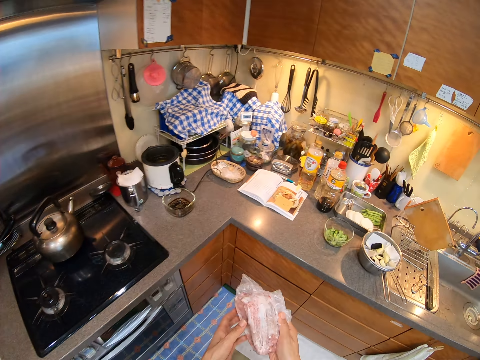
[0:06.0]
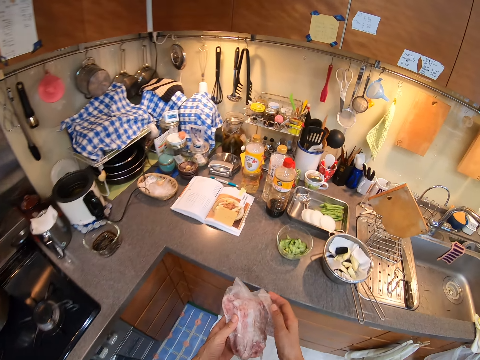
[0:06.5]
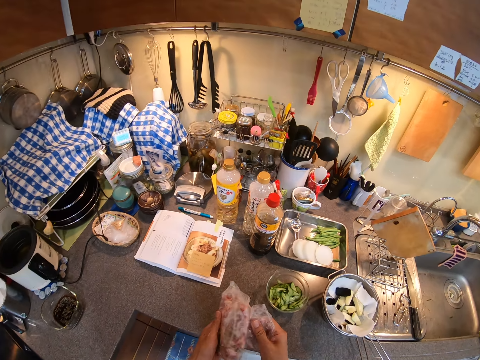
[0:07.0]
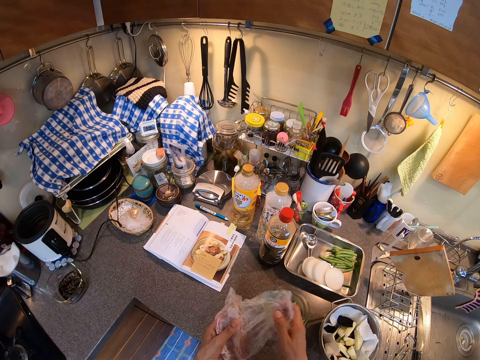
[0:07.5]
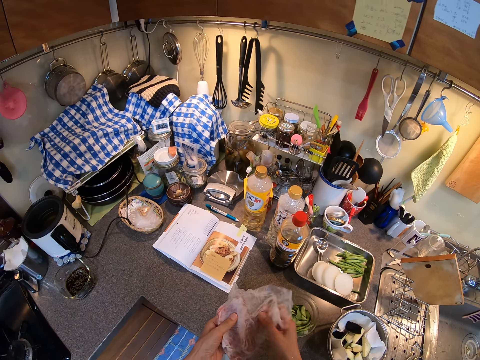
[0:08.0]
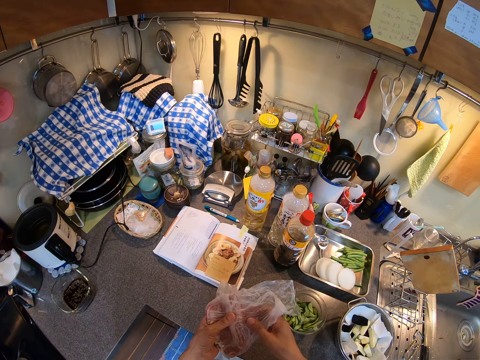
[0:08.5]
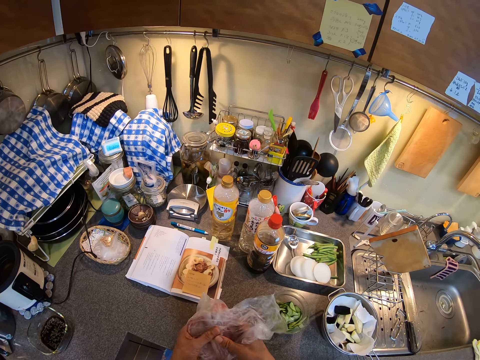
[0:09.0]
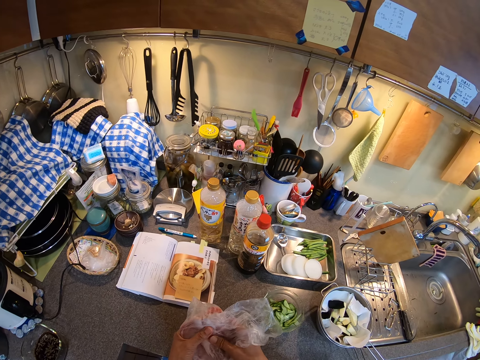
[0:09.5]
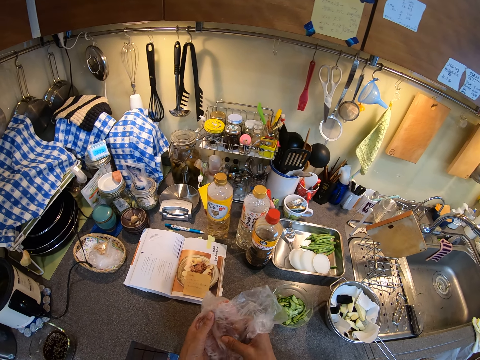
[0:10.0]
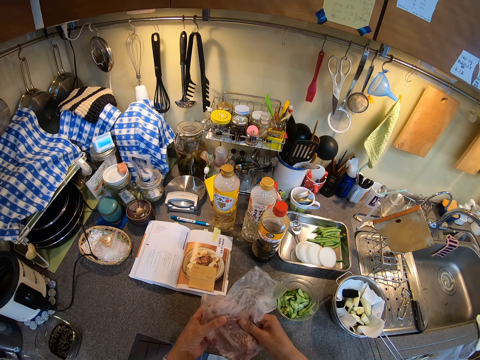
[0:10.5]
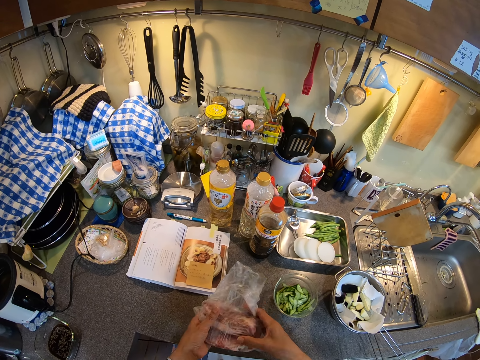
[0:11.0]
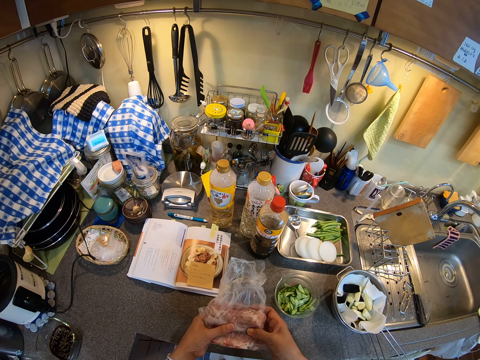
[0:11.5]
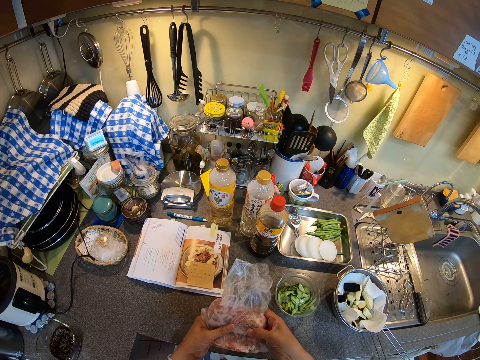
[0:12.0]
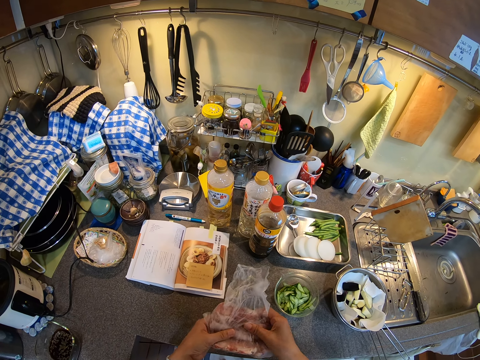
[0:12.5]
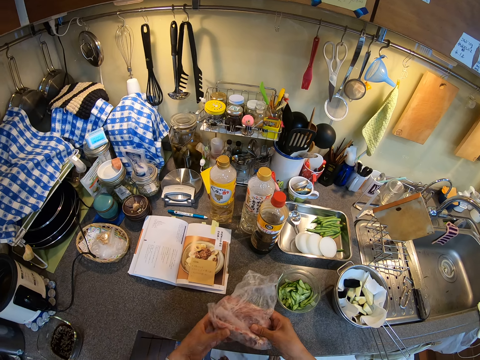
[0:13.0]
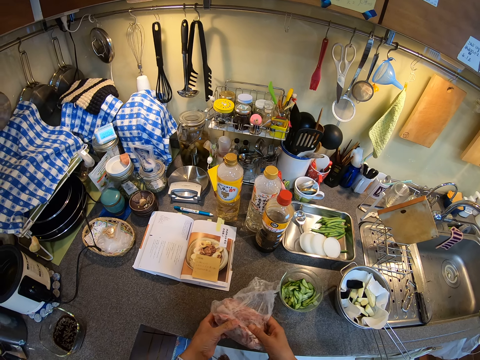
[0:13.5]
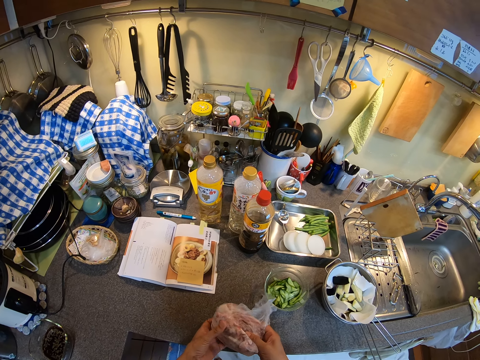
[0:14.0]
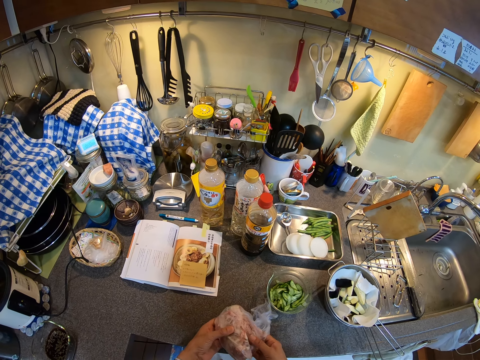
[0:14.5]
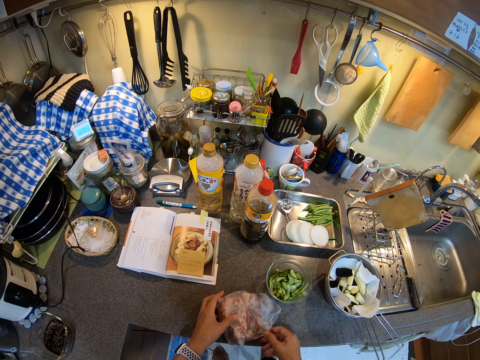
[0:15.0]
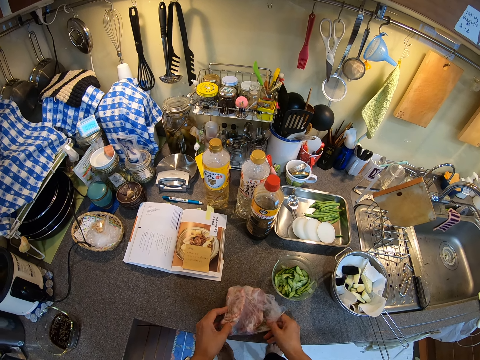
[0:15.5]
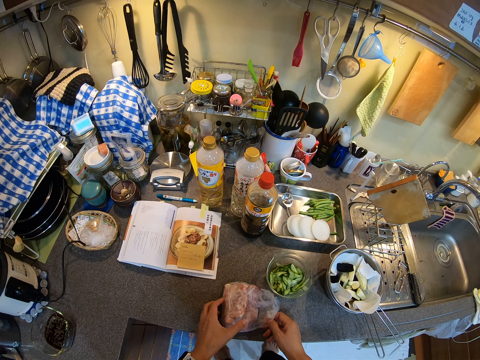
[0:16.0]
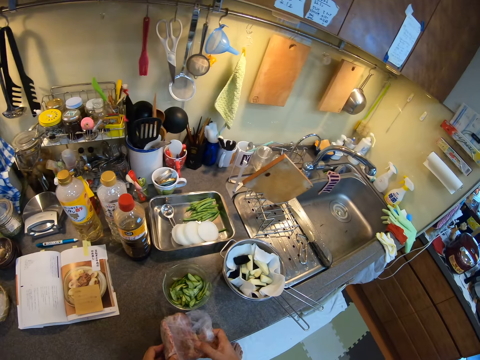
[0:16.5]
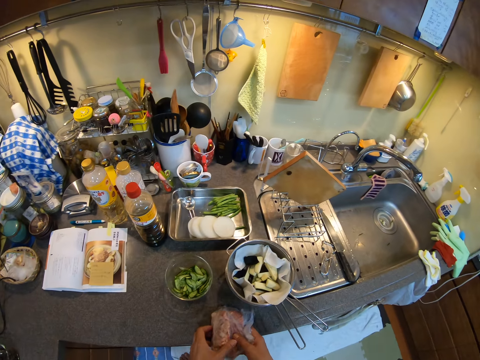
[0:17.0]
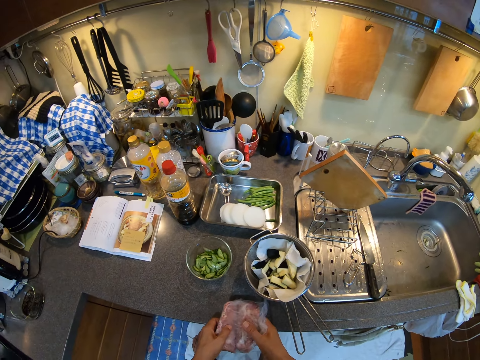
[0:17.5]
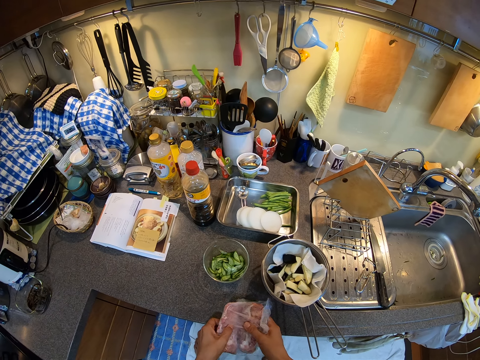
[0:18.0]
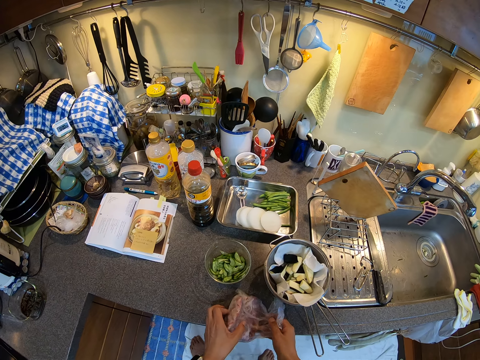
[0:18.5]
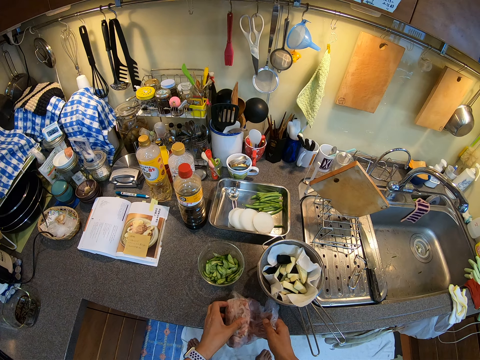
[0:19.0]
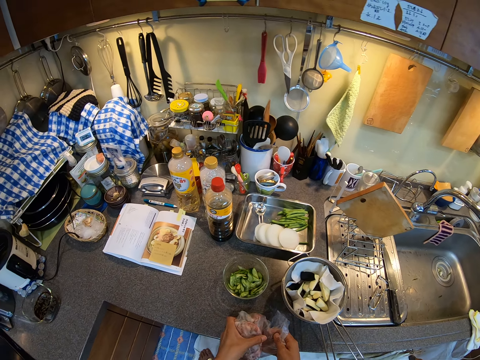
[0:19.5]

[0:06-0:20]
The camera wearer walks. They carry something. They touch the meat. They press something in the storage bag. They place the meat on the counter. They move the meat aside and touch the meat.

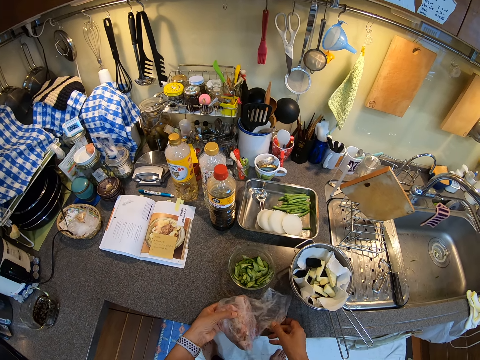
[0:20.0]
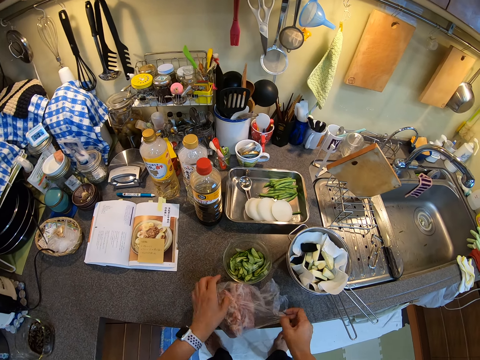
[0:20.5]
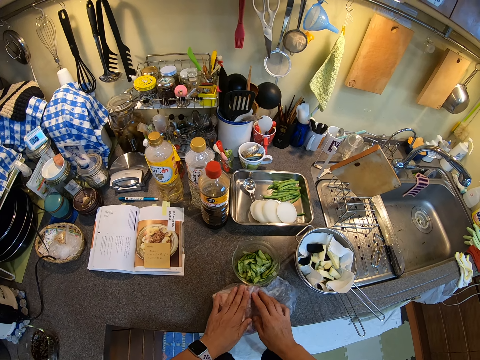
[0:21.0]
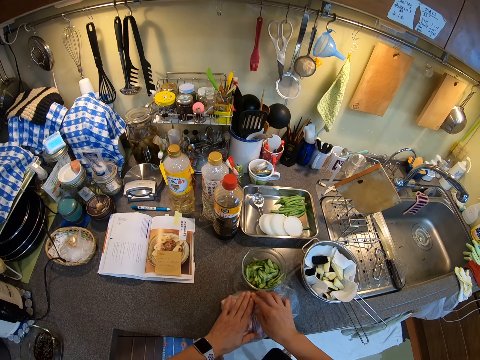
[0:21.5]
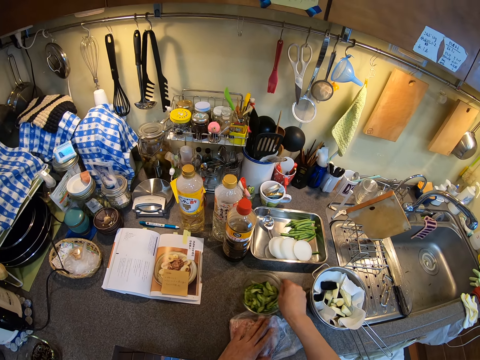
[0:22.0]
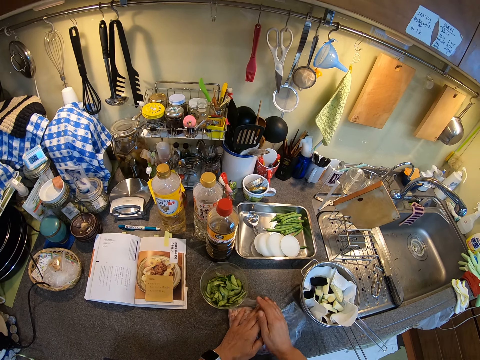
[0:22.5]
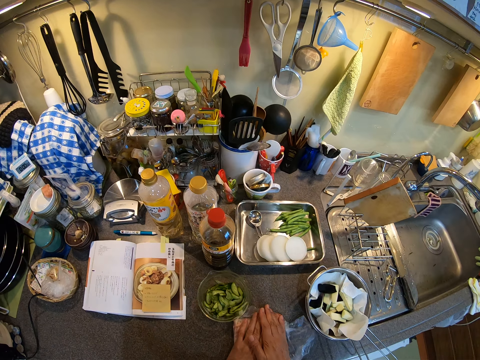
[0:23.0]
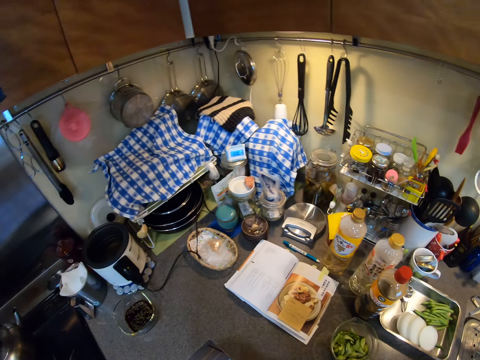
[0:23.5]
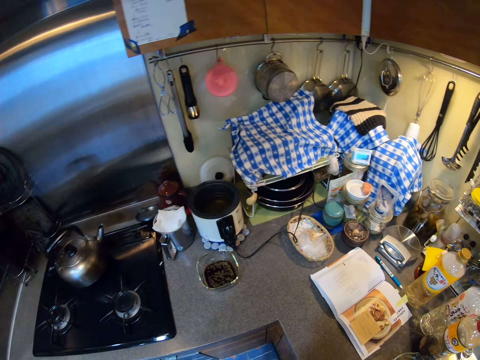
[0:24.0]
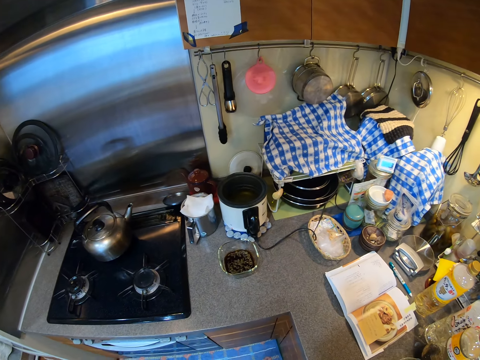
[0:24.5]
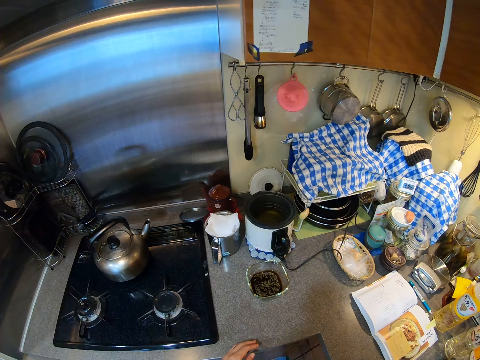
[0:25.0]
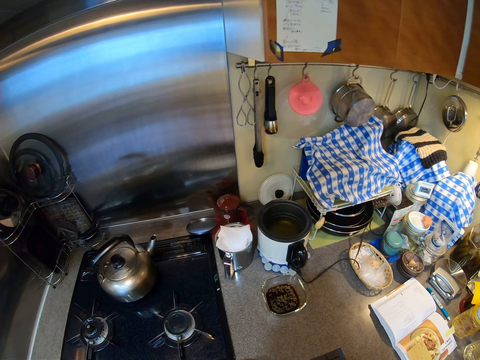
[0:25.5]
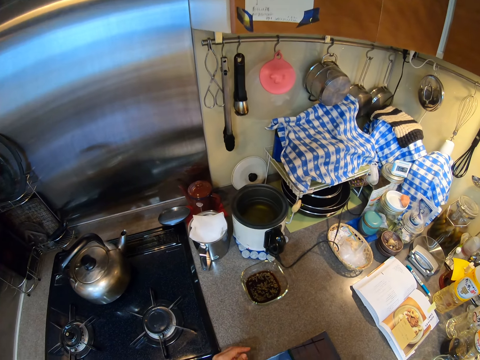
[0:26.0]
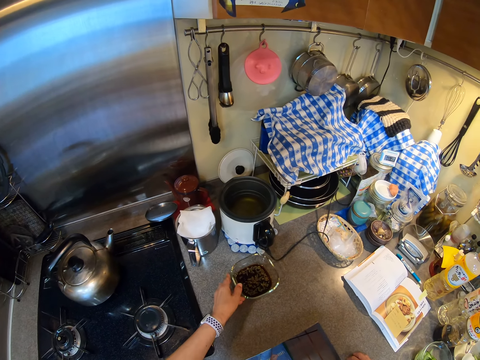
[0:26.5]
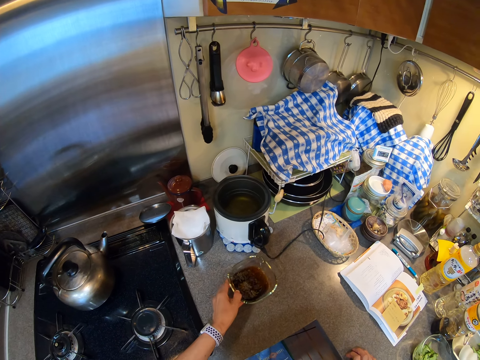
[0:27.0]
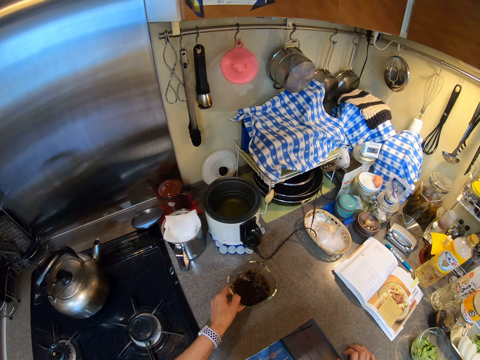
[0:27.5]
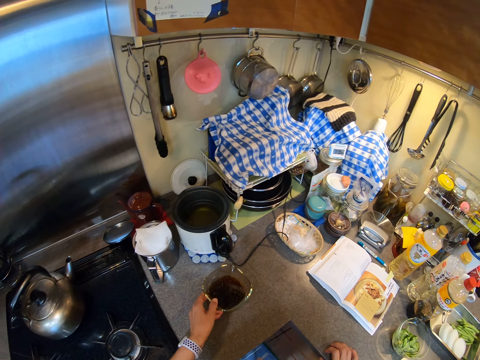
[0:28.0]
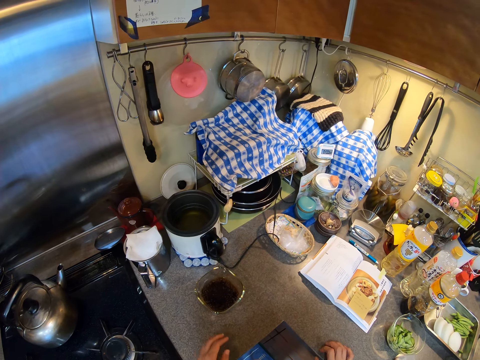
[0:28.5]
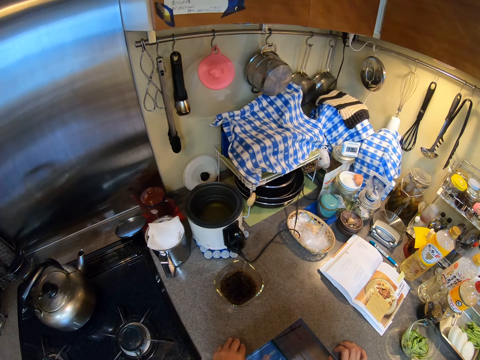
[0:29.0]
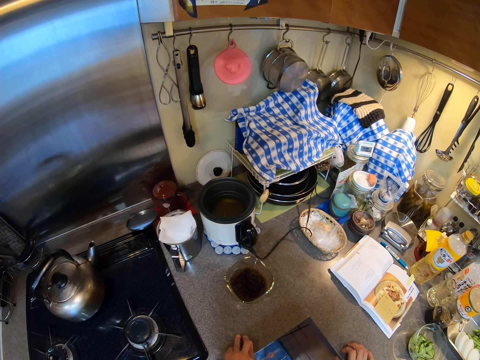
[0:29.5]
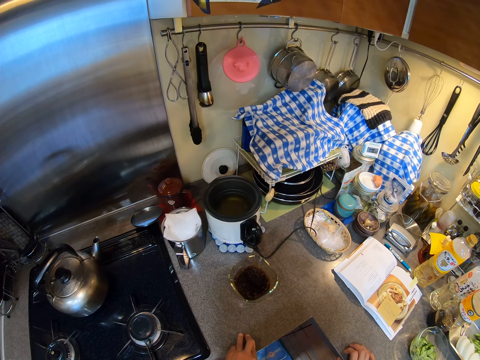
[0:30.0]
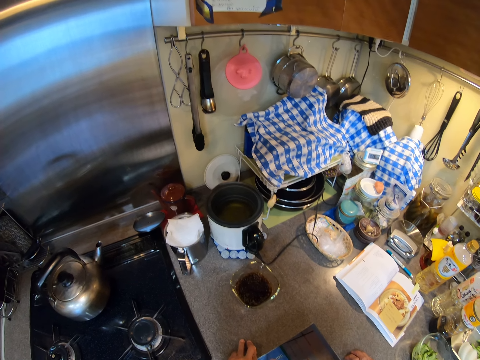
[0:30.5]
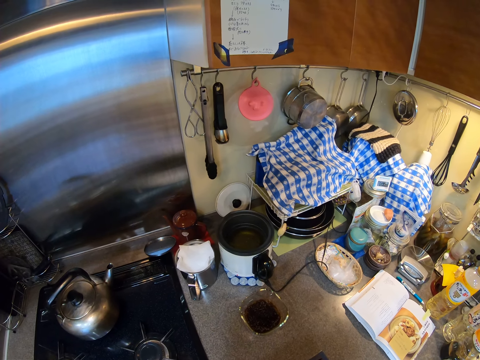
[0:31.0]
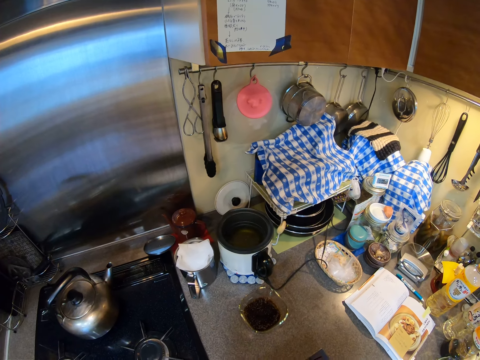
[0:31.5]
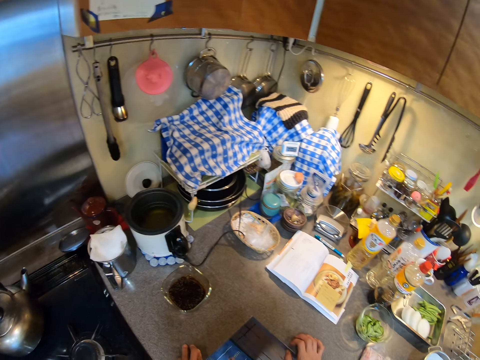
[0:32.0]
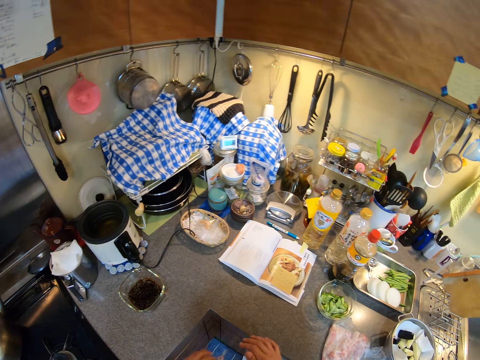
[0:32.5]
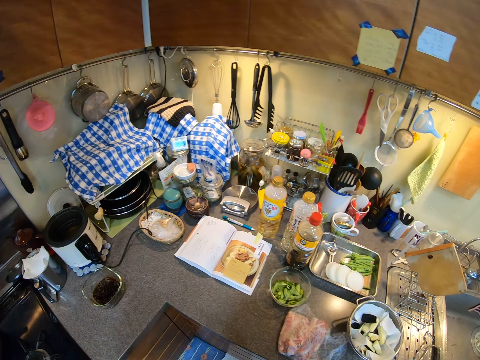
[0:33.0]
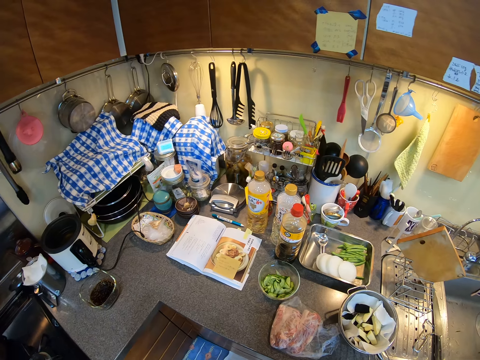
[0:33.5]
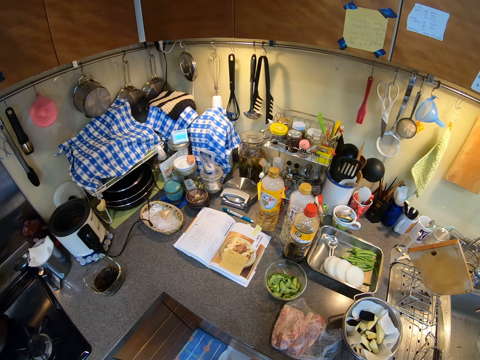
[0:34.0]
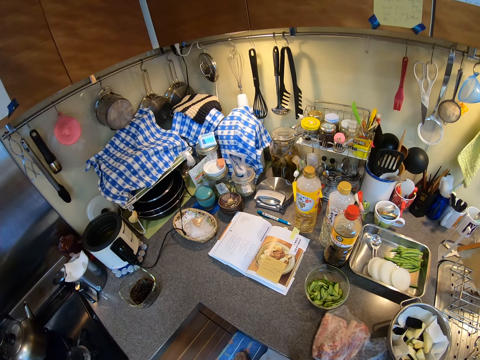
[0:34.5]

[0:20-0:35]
The camera wearer touches the meat. They move the bowl. They press the meat. They look around. They look at the sauce in the bowl. They hold the bowl and walk forward. They put the bowl down. They put hands down. They stare around. They move the hand down.
